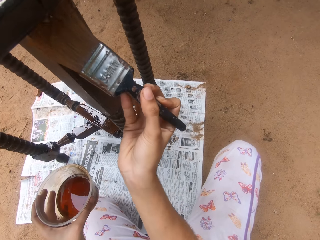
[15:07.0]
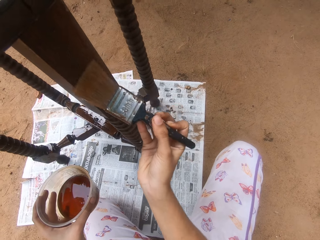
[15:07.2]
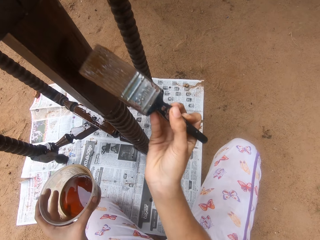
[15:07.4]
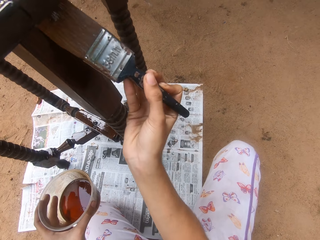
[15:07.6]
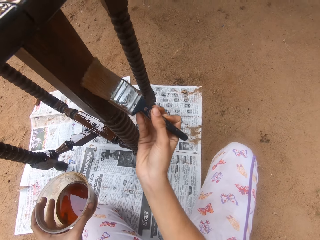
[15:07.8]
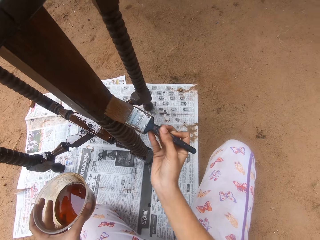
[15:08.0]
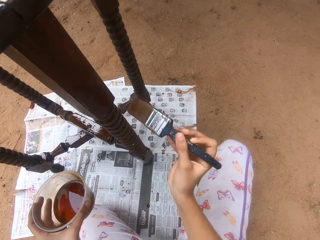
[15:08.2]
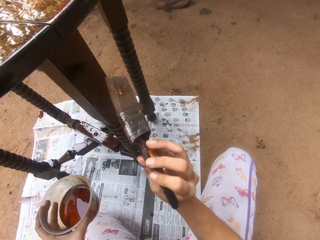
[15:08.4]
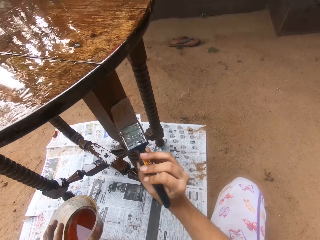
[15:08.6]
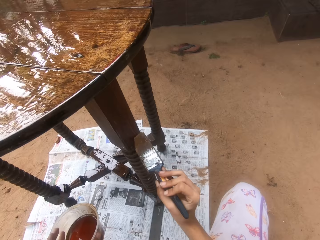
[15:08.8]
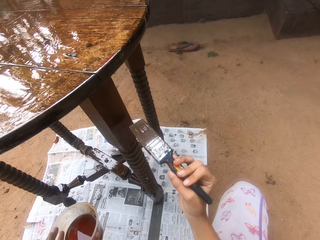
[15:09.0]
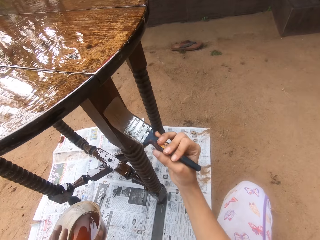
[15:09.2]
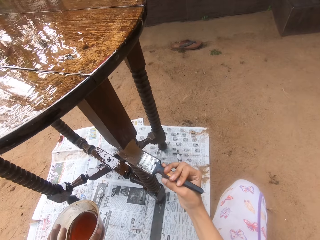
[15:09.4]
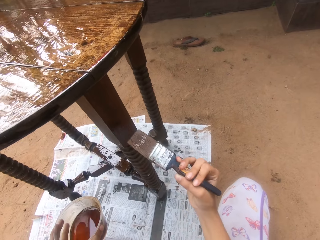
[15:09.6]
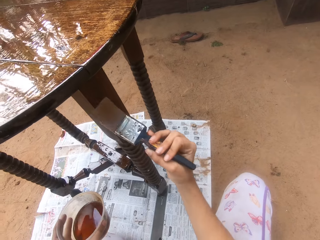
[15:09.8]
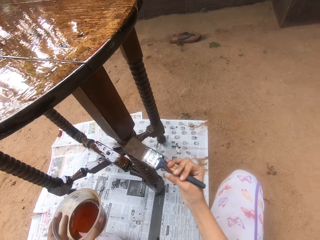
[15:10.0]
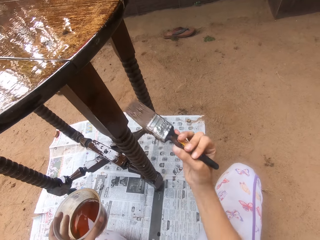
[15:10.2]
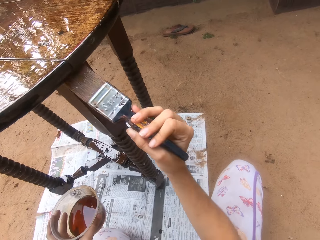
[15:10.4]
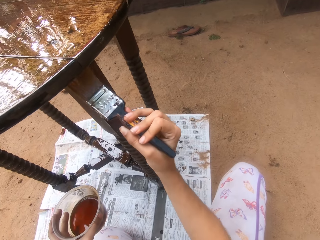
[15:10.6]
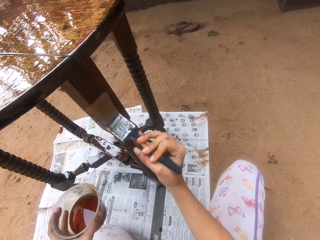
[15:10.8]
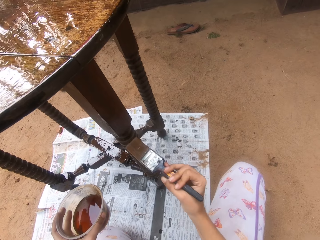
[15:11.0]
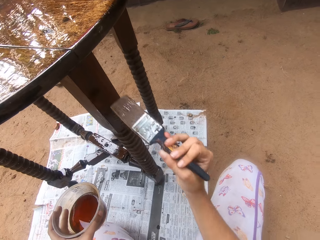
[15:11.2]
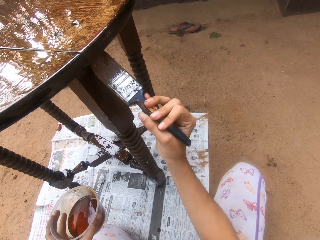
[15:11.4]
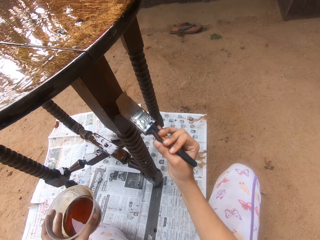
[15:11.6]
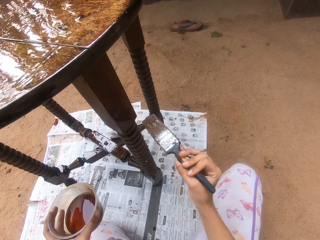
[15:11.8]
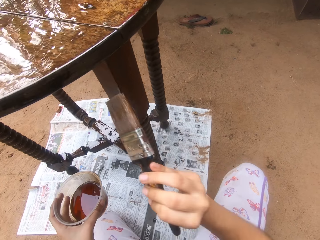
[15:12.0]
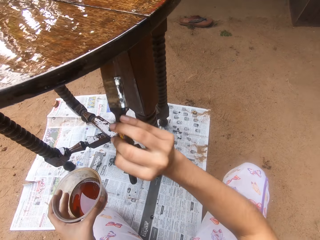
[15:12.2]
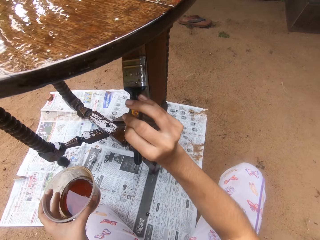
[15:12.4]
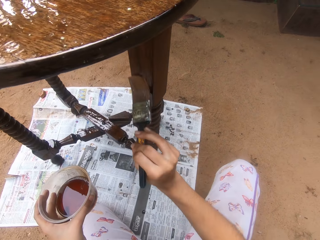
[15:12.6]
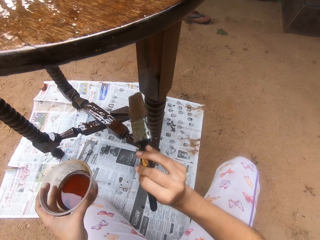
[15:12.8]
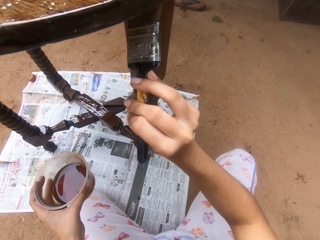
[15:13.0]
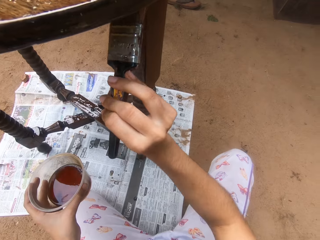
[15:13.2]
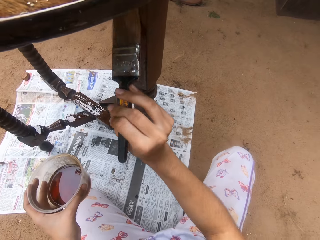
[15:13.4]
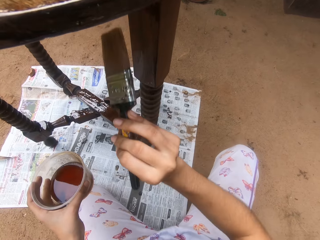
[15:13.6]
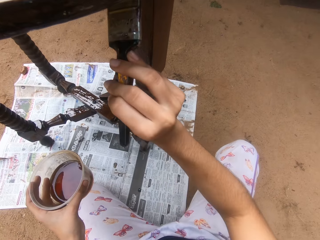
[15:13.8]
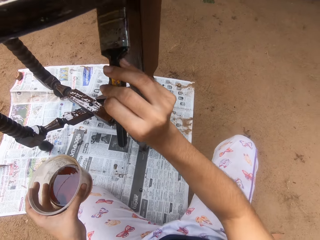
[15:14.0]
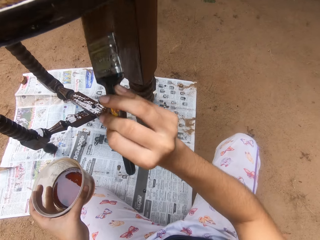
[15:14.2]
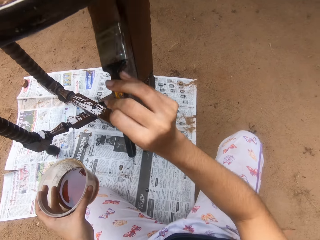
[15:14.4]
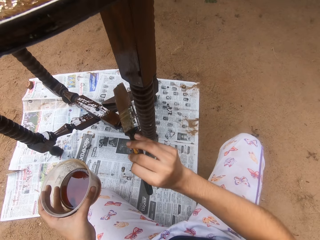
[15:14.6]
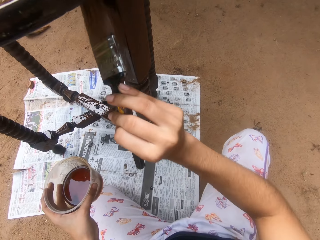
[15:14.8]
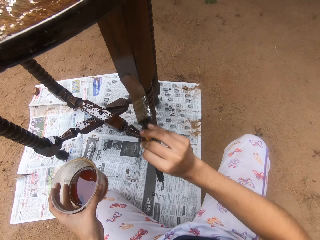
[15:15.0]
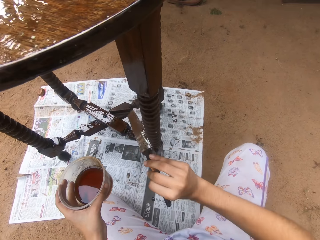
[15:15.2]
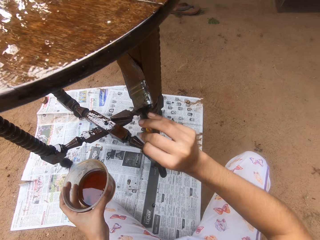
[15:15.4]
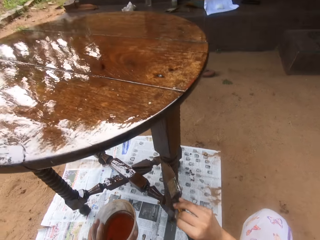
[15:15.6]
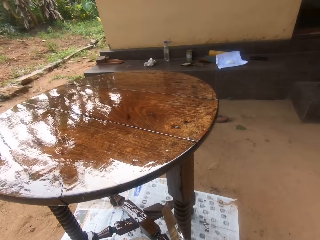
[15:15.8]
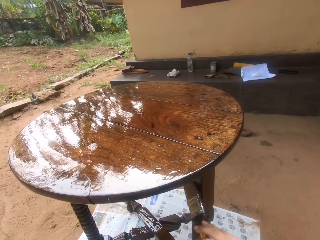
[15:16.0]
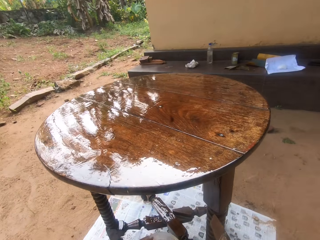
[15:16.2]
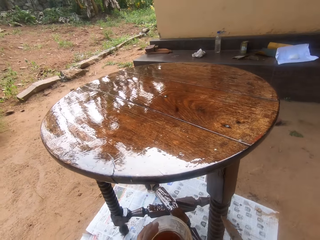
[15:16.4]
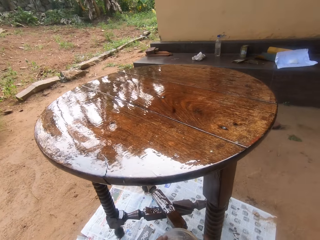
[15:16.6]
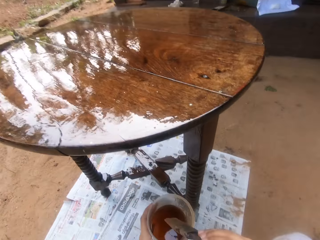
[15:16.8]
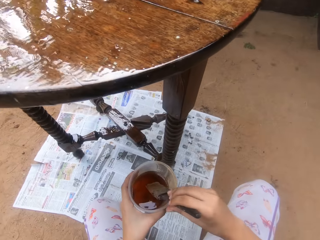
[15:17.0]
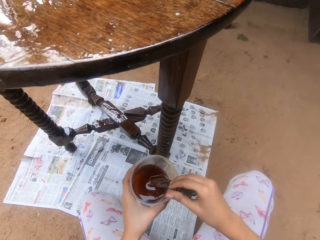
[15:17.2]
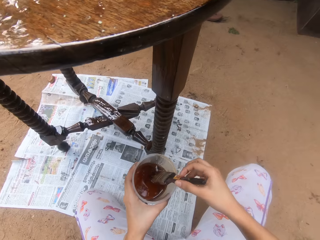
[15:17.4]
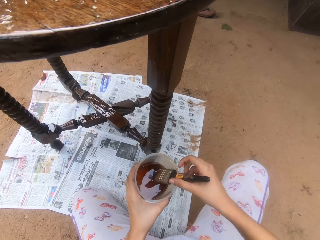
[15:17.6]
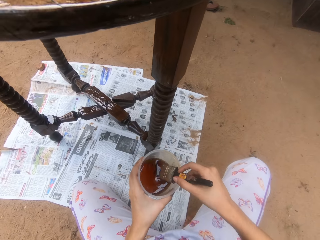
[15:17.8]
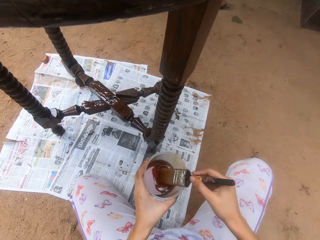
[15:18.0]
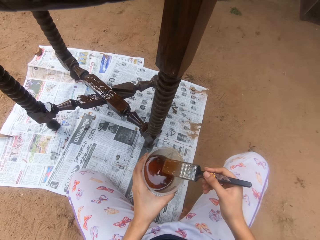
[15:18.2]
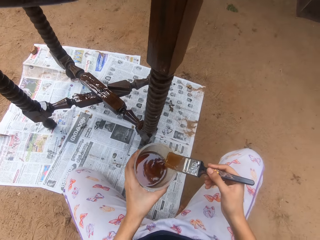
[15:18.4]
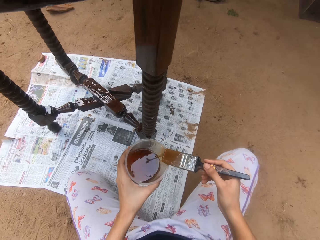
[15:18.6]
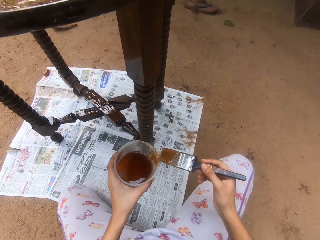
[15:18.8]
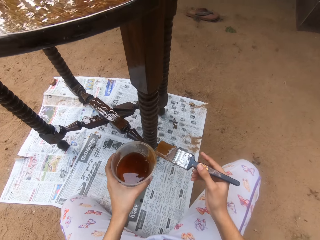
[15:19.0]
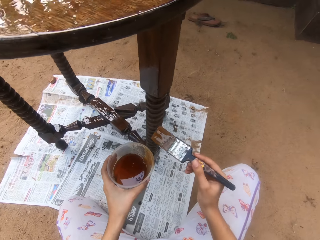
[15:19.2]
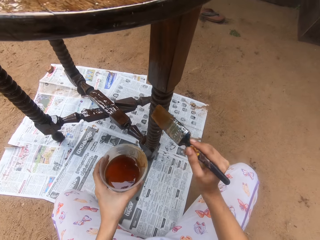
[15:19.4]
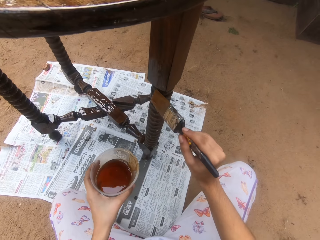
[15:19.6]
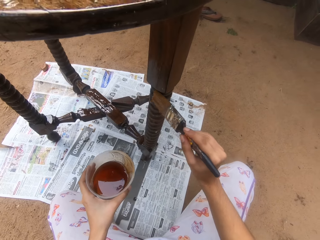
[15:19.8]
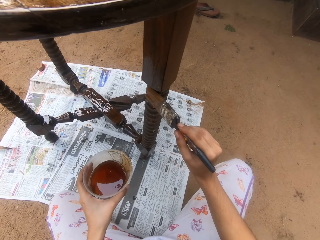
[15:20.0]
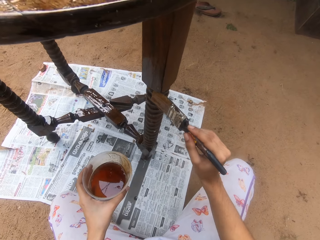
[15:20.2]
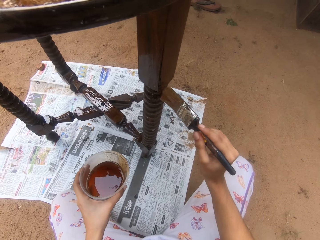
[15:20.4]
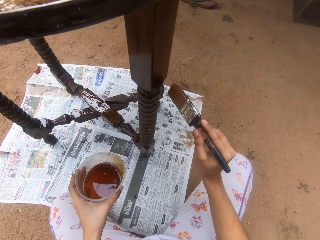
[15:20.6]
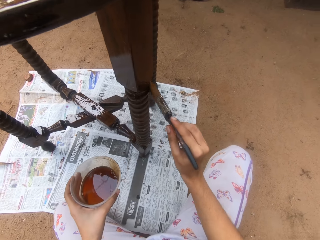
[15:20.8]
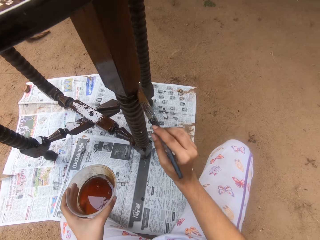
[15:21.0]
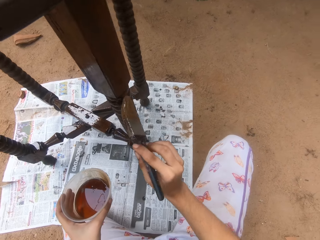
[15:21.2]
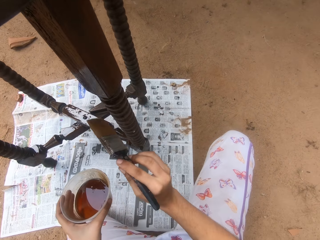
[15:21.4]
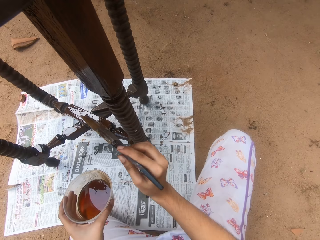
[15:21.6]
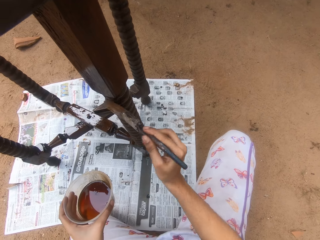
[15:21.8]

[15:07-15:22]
The camera wearer dips the paint brush in his right hand into the container of wood gloss paint in his left hand. He rubs the paint brush in his right hand on the container of wood gloss paint in his left hand. He paints the table on the ground with the paint brush in his right hand.

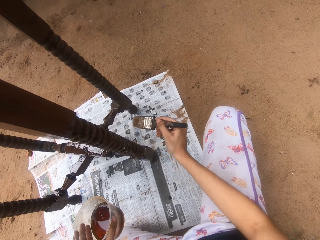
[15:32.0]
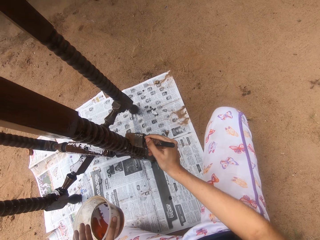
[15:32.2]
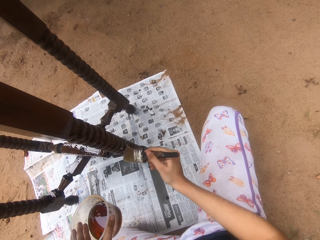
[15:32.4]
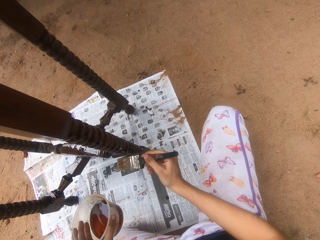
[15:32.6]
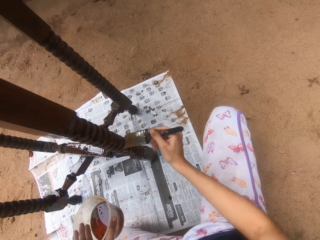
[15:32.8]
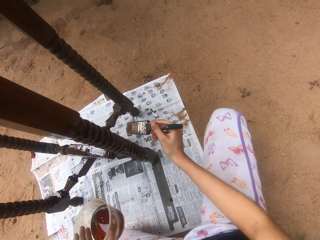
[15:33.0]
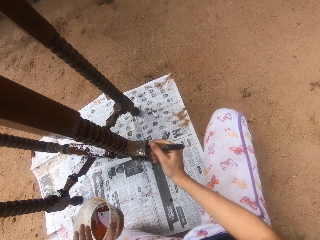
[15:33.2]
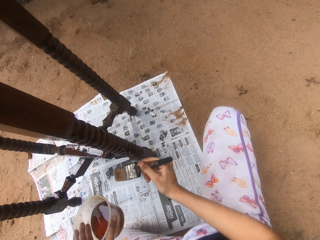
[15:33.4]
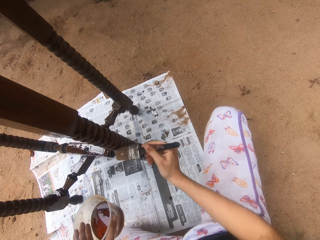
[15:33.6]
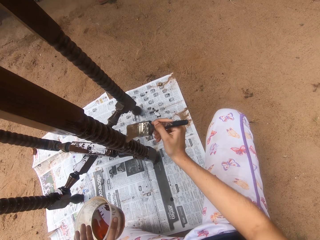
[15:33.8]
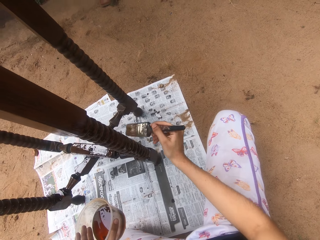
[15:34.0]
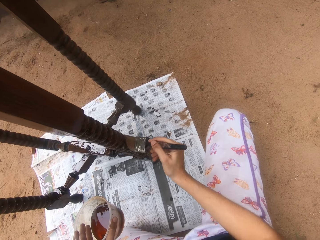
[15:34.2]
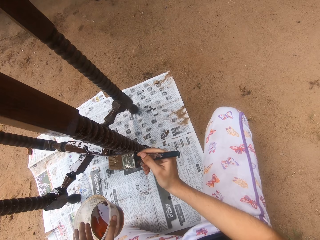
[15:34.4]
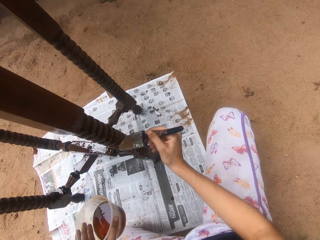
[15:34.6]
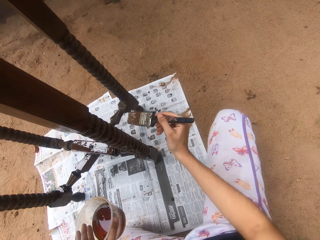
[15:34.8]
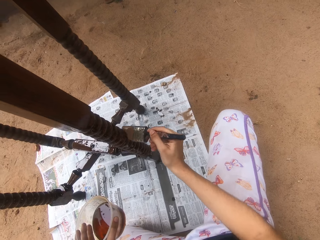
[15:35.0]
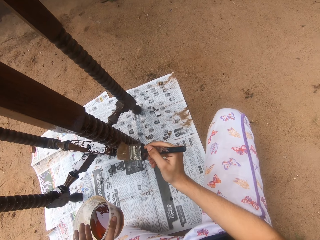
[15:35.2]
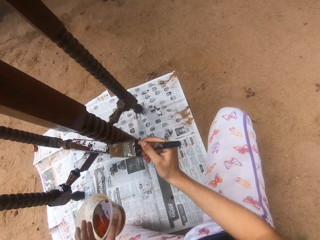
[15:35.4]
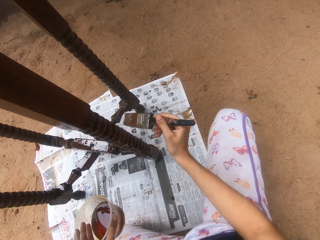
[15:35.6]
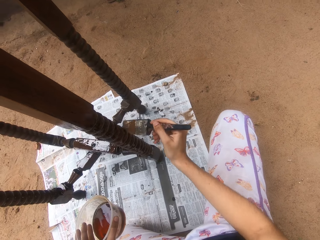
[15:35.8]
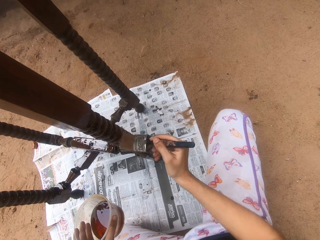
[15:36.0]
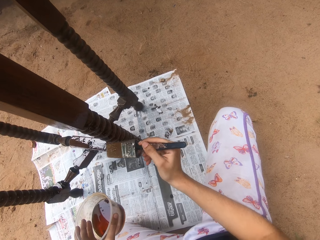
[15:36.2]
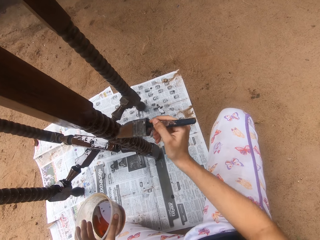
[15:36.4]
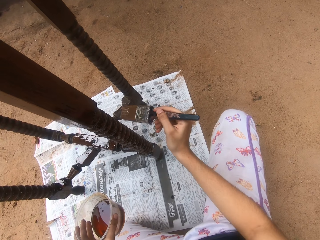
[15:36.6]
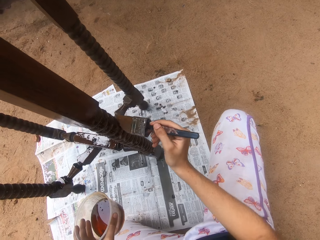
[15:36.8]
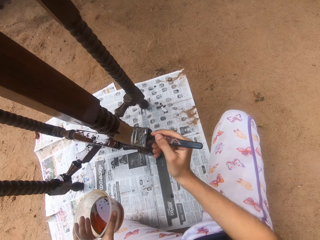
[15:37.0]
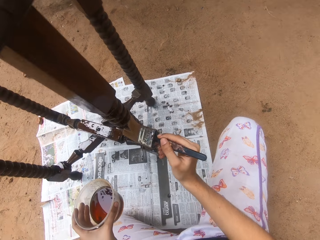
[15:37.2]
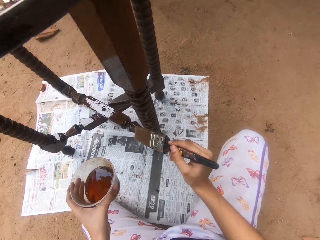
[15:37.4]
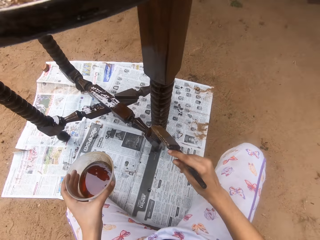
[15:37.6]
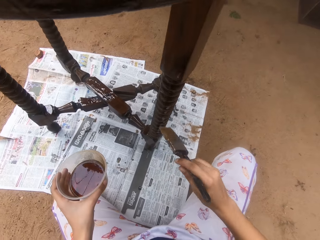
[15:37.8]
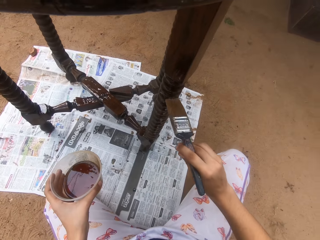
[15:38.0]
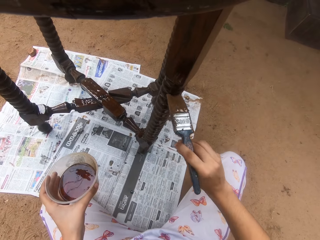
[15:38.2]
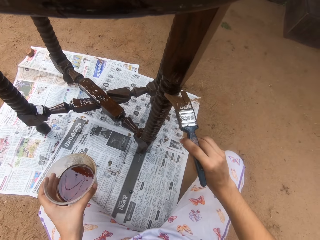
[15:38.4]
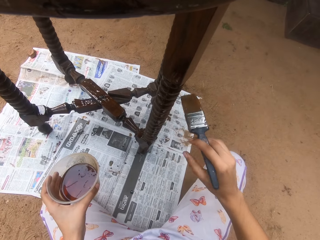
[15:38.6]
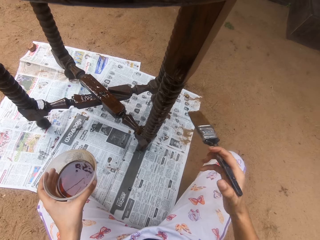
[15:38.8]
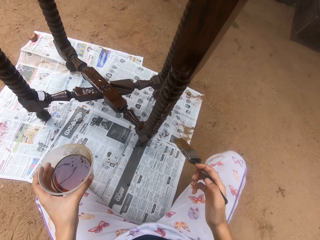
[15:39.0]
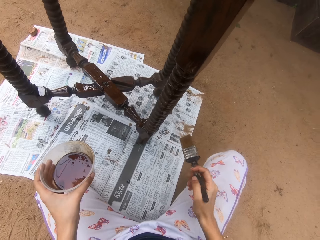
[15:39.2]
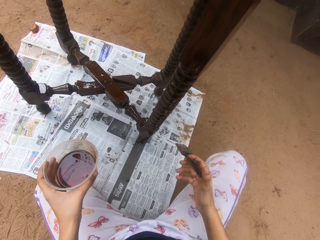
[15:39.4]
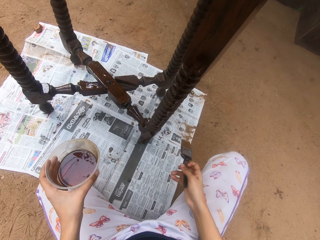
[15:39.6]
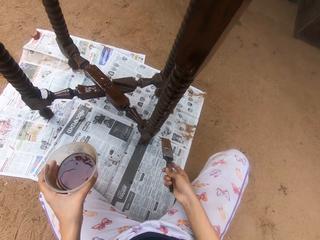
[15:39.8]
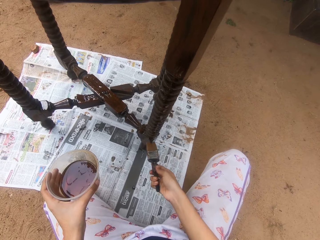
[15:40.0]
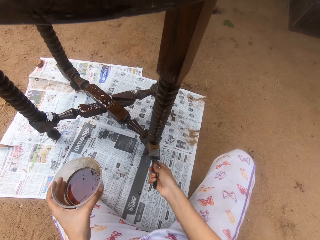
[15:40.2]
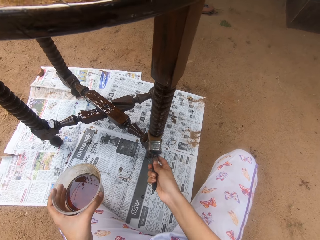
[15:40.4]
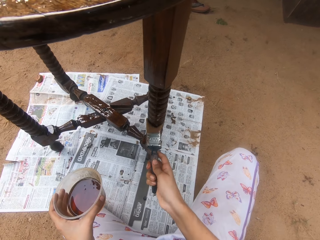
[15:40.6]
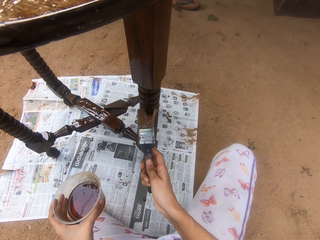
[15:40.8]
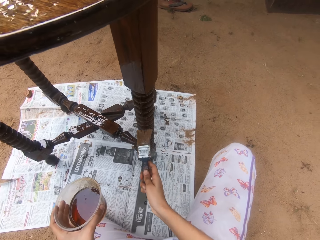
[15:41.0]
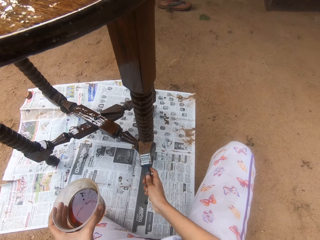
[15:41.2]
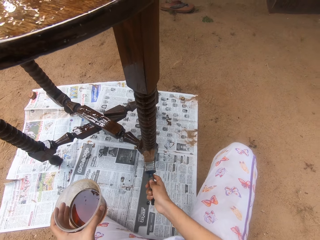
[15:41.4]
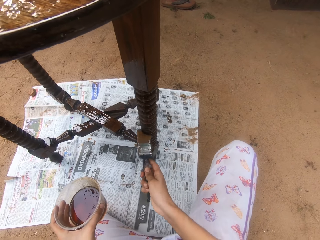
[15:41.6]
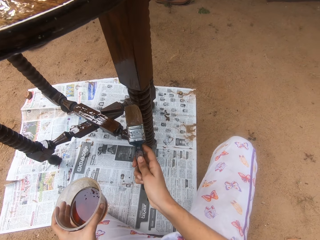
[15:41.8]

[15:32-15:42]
The camera wearer adjusts the paint brush in his right hand. He paints the table on the ground with the paint brush in his right hand. He adjusts the paint brush in his right hand. He paints the table on the ground with the paint brush in his right hand.
